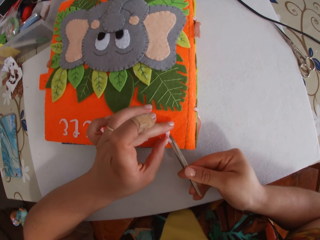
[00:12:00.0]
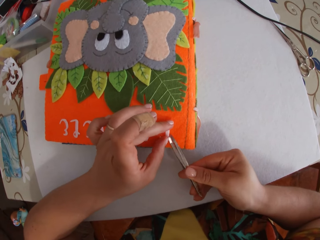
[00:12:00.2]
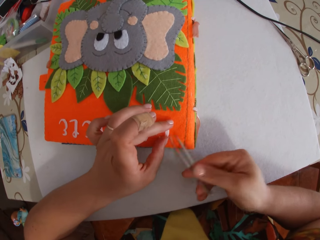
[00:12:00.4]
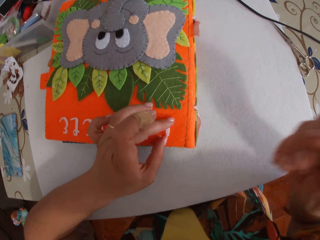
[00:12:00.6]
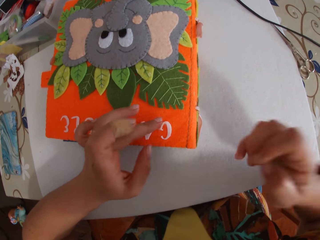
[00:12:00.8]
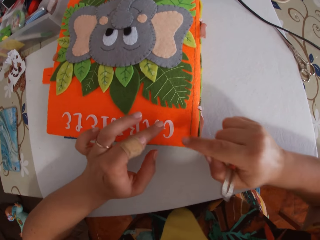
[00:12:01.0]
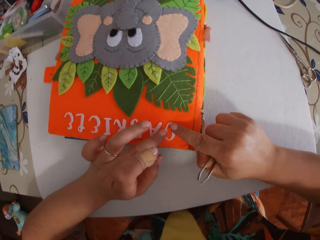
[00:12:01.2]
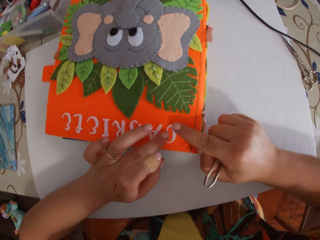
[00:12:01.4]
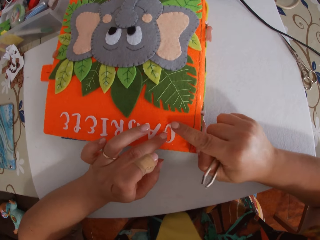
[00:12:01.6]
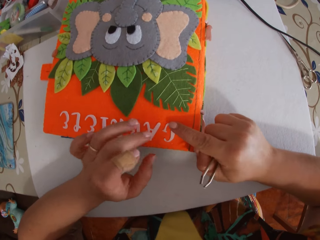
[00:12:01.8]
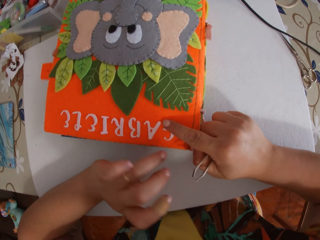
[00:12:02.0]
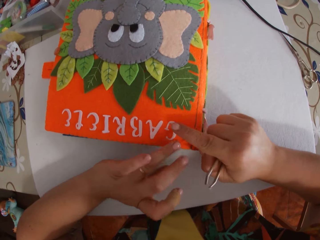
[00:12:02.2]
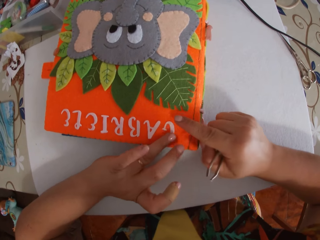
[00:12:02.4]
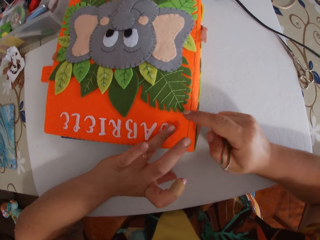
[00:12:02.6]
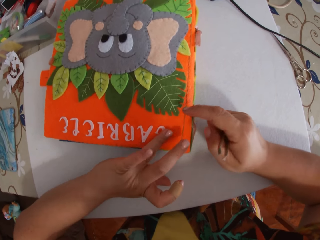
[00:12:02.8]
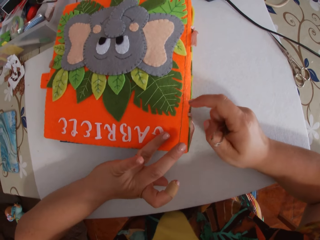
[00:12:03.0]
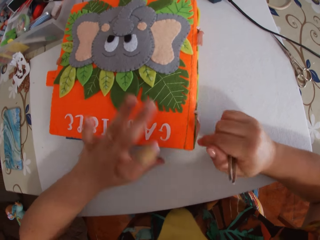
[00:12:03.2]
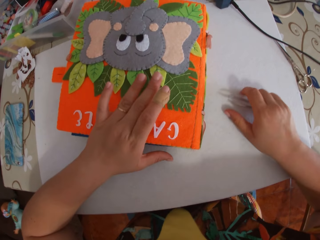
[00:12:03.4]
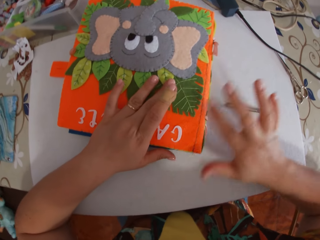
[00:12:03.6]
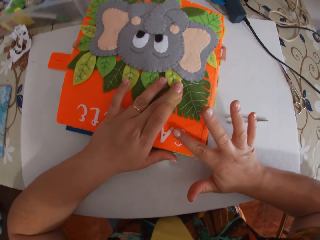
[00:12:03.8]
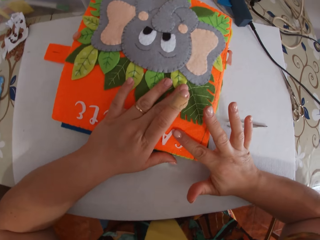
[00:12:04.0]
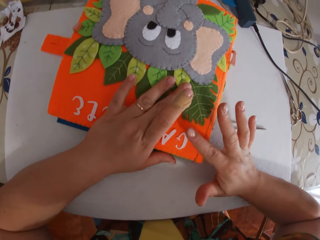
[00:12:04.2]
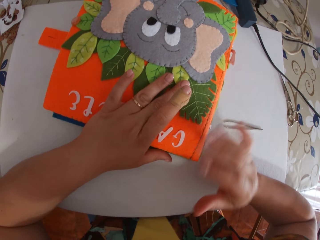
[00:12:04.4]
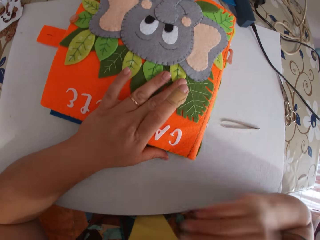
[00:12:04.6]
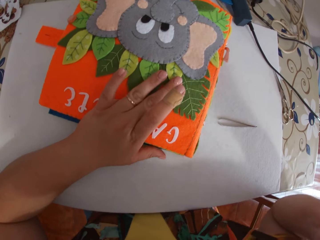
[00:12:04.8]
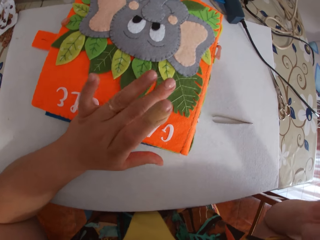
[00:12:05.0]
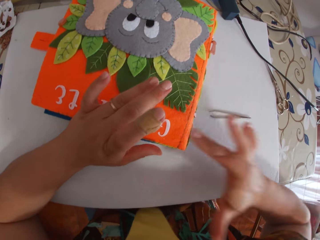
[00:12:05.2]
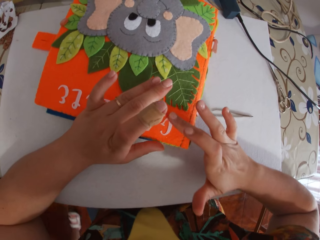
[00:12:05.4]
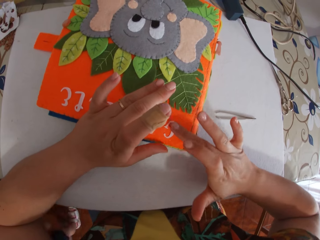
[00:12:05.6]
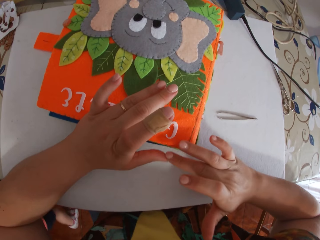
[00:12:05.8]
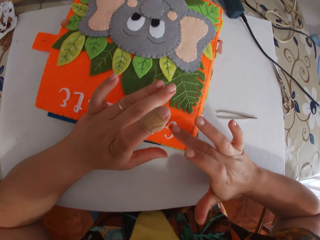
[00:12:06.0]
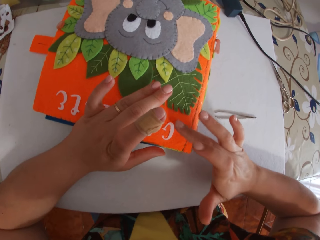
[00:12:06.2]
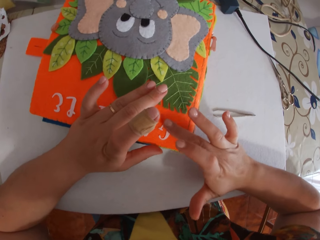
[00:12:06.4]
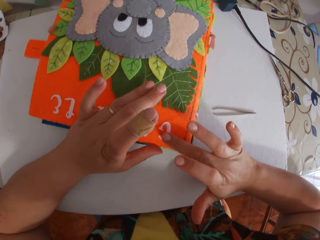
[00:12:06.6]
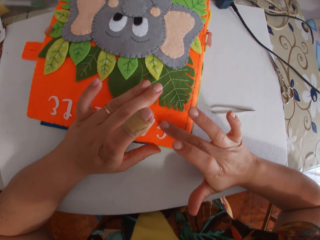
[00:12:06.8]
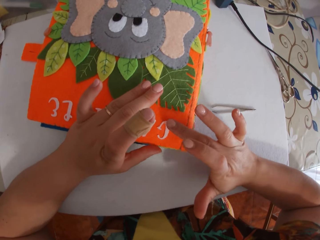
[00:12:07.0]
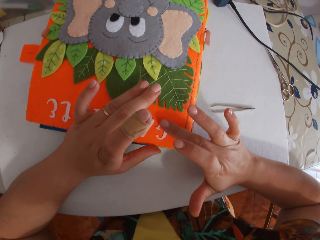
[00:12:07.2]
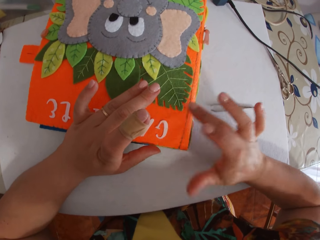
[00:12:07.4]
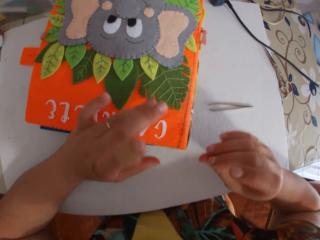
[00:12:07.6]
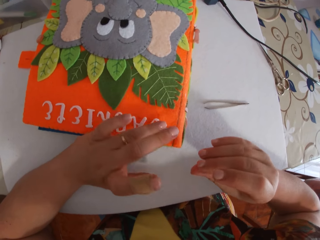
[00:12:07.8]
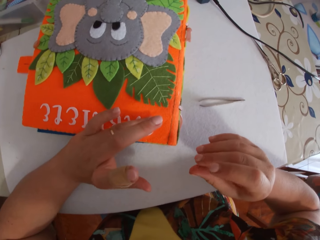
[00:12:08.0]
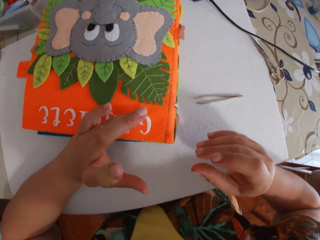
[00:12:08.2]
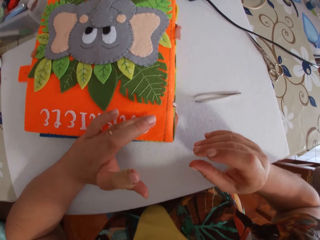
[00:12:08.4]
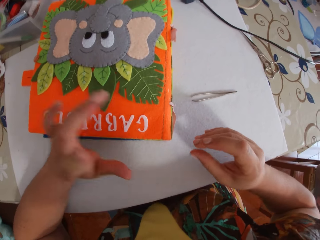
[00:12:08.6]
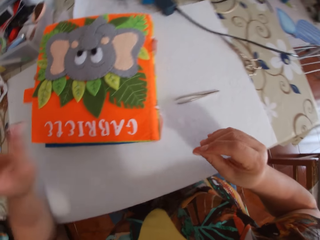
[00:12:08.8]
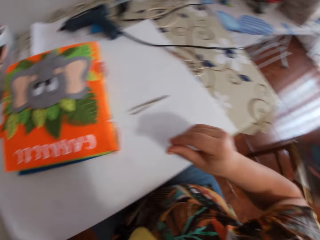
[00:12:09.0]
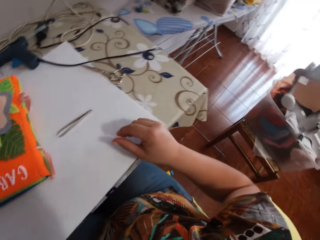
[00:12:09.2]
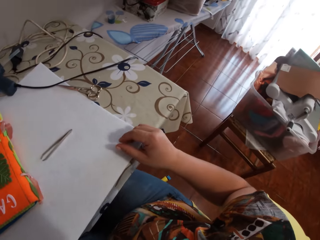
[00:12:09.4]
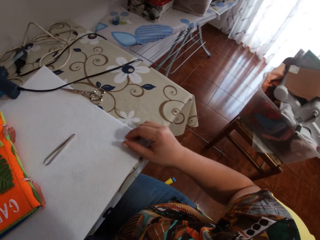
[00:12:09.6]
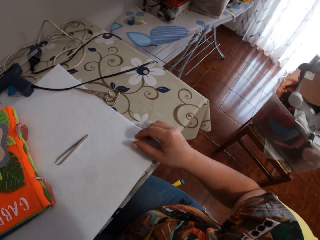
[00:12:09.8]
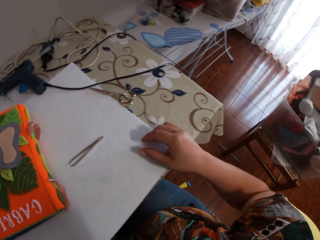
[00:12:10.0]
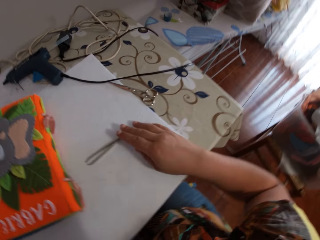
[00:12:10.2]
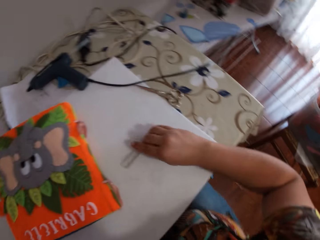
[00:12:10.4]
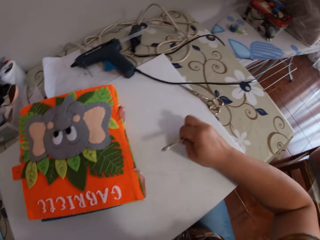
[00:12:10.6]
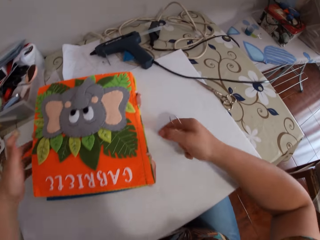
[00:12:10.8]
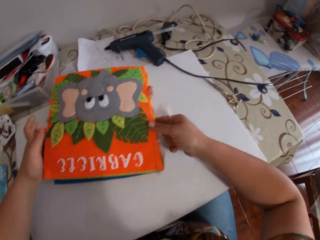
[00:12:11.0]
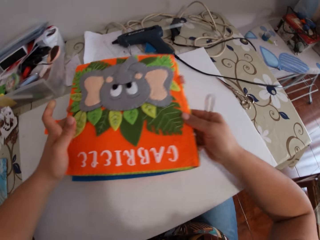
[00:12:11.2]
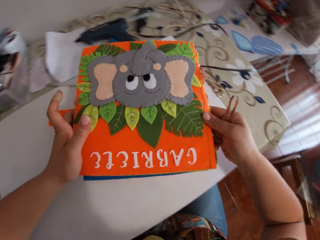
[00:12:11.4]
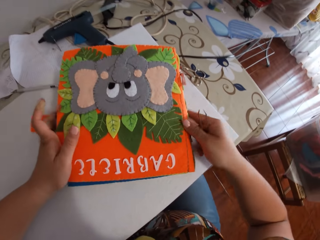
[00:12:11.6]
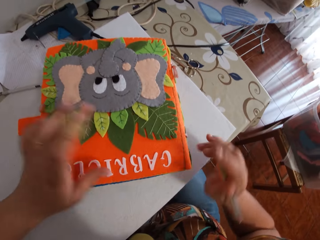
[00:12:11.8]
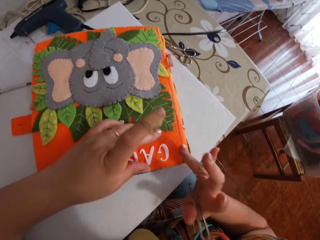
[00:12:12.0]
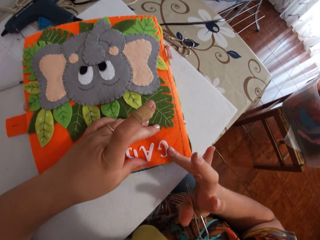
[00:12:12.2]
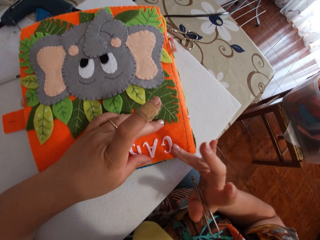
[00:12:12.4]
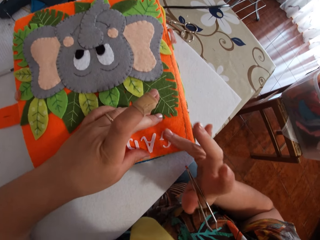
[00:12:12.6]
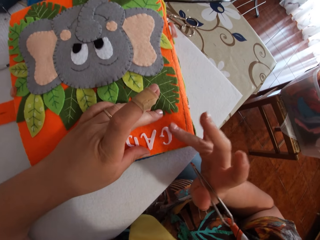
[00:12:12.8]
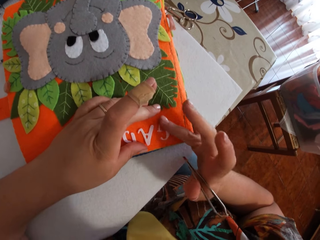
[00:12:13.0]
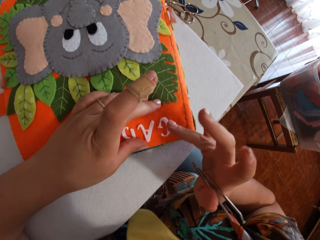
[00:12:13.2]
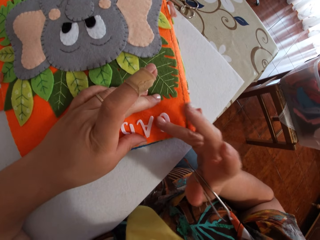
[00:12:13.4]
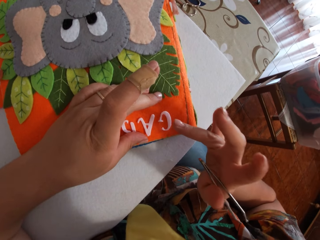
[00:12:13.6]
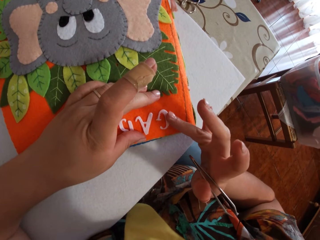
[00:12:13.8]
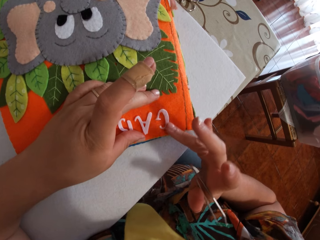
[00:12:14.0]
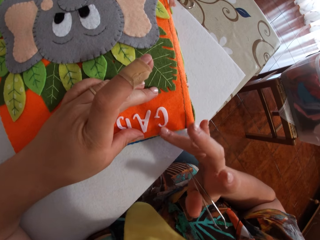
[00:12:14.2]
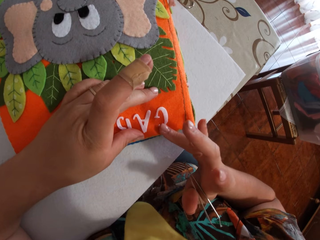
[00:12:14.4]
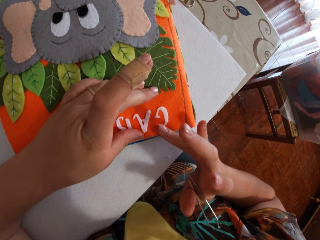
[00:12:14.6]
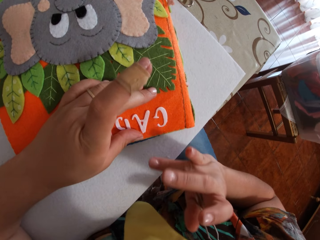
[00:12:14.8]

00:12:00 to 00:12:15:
The camera wearer sticks the decoration with her fingers. She pats the paper alphabet with her fingers. She drops the pincer on the table. She sticks the decoration with her fingers. She places the paper alphabet on the book. She picks up the pincer from the table. She takes the book. She moves the book. She sticks the decoration with her fingers. She pats the paper alphabet with her fingers.

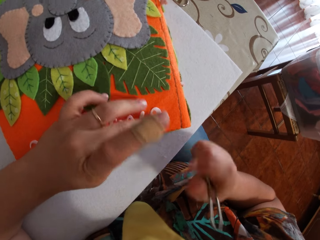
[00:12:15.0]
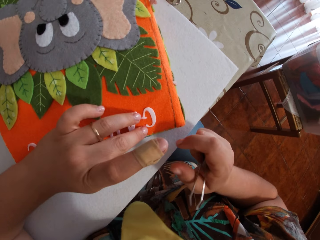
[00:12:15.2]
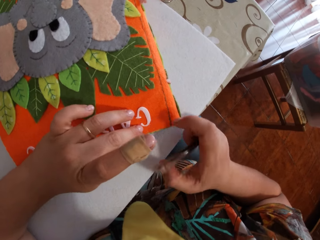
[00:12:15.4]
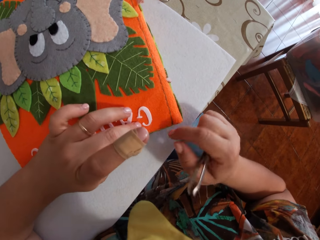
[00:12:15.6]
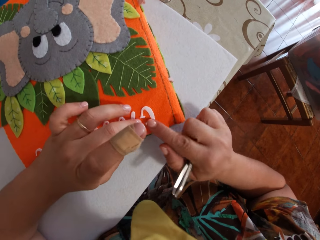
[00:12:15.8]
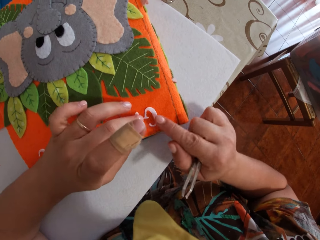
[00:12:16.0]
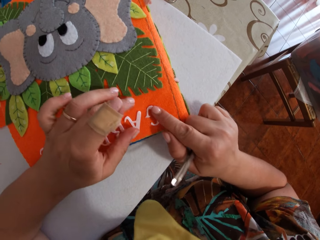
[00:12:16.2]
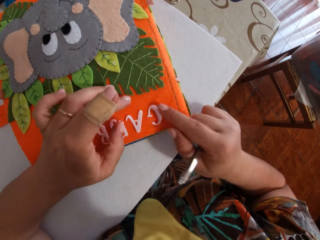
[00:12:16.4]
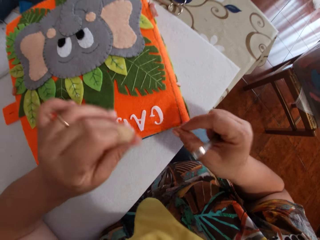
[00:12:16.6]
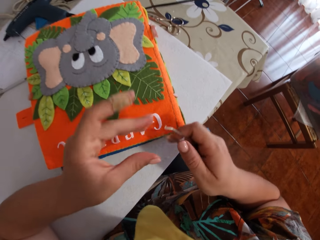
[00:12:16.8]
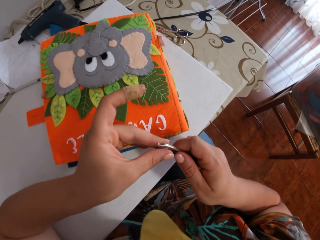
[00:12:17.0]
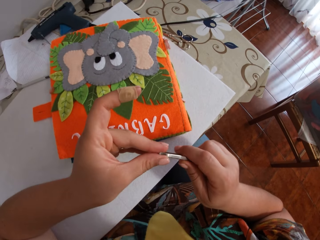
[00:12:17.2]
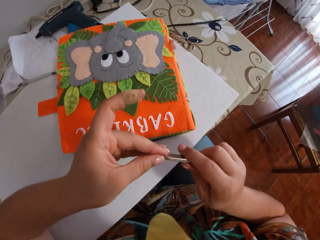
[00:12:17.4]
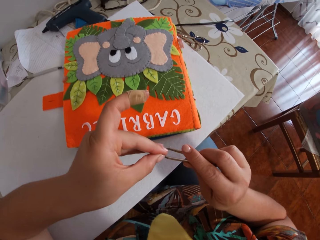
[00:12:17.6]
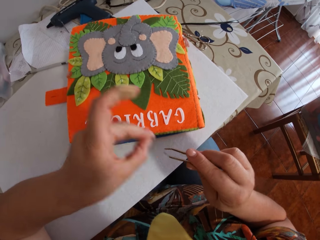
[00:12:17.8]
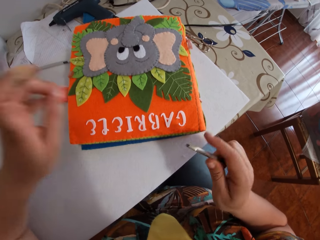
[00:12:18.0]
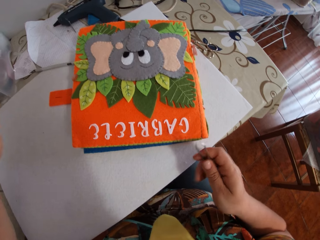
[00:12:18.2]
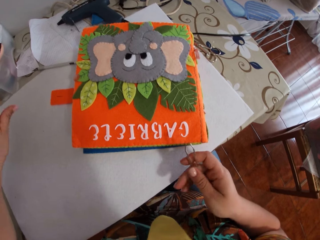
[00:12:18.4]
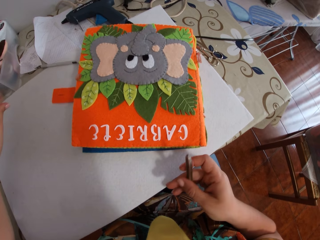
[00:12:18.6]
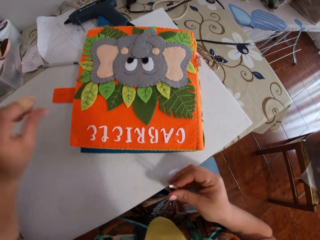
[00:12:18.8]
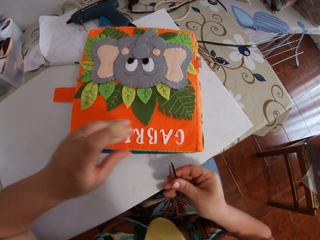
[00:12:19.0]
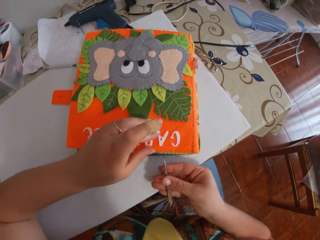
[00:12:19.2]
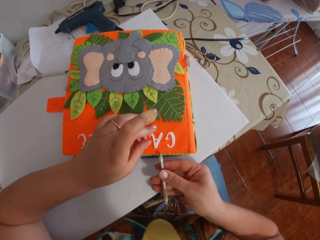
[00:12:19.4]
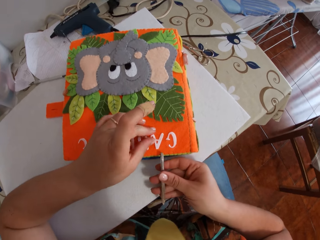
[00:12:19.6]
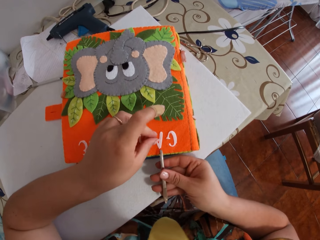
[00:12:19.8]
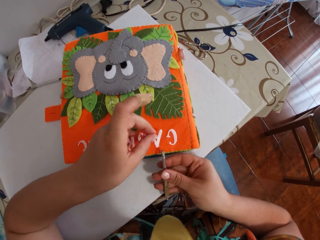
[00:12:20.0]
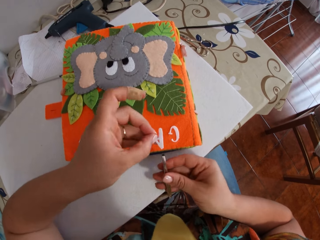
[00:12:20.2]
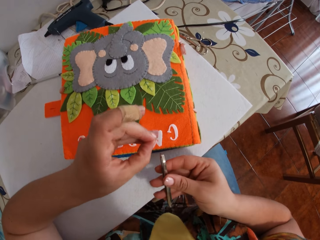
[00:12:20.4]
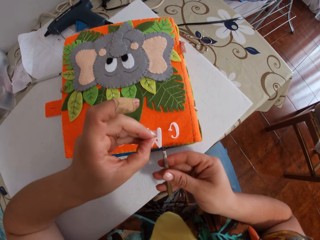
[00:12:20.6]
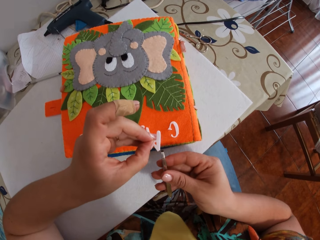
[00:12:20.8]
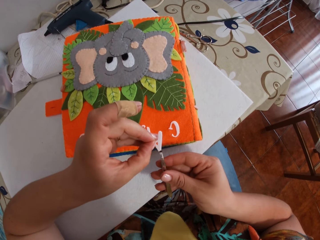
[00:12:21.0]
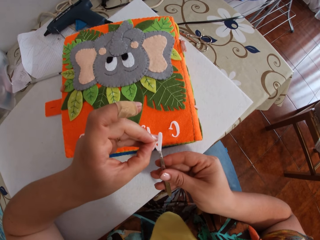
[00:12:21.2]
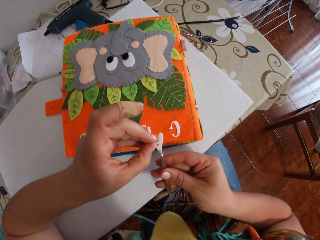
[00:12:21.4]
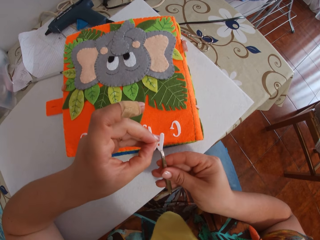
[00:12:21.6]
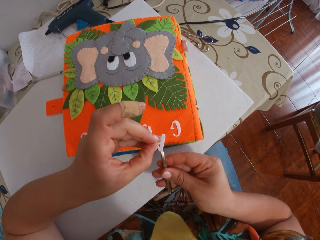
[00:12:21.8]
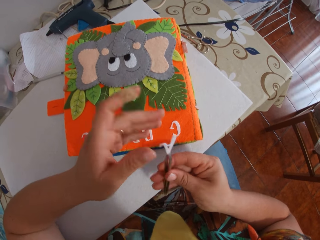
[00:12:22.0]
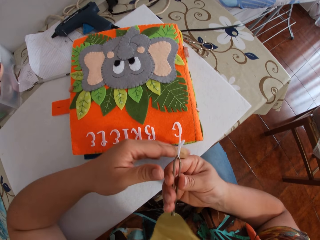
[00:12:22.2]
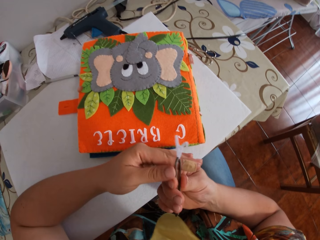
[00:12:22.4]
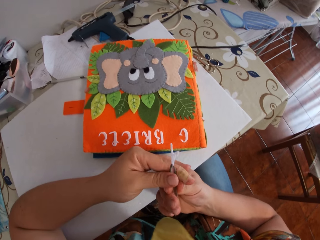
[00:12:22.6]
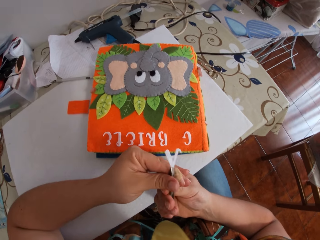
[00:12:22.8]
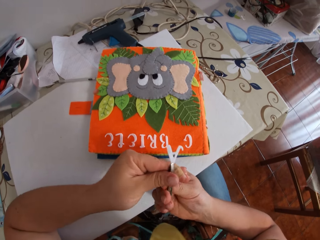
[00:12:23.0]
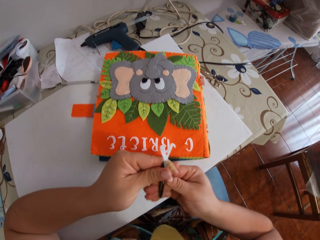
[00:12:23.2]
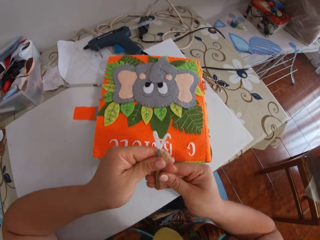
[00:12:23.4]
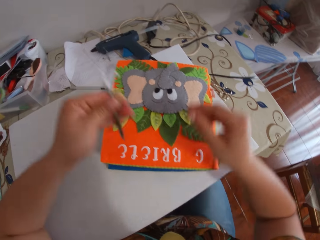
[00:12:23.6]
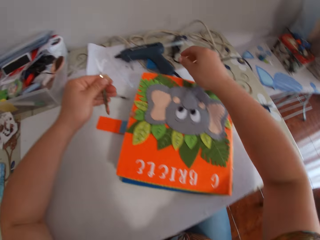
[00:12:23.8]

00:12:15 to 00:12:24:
The camera wearer cleans the tip of the pincer with her fingers. She picks up the paper alphabet from the book with her left hand. She holds the paper alphabet with the pincer. She passes the pincer to her left hand.
